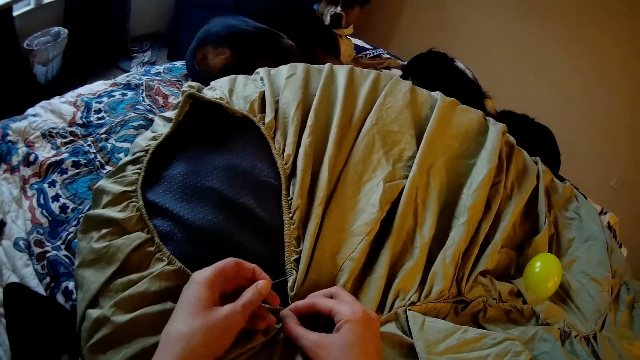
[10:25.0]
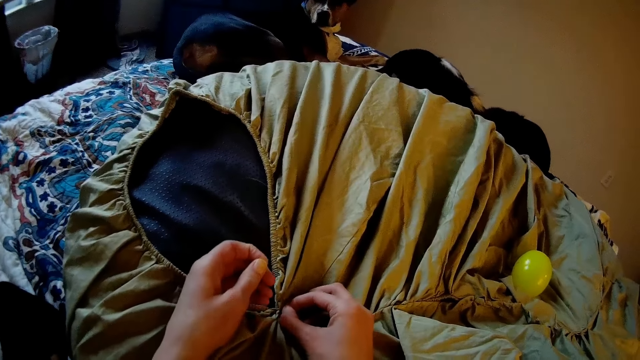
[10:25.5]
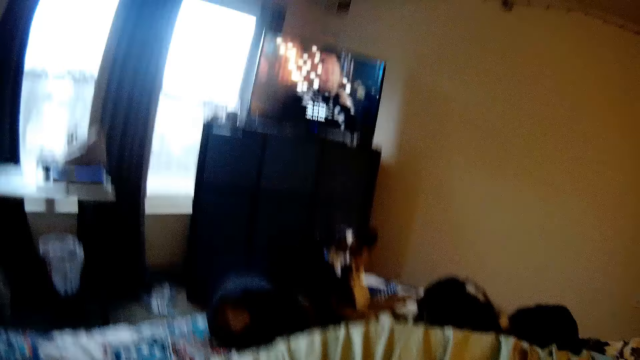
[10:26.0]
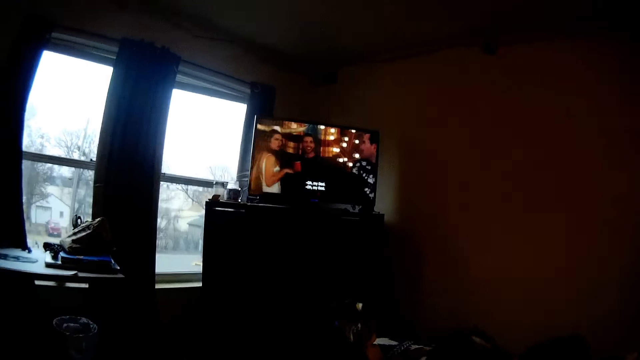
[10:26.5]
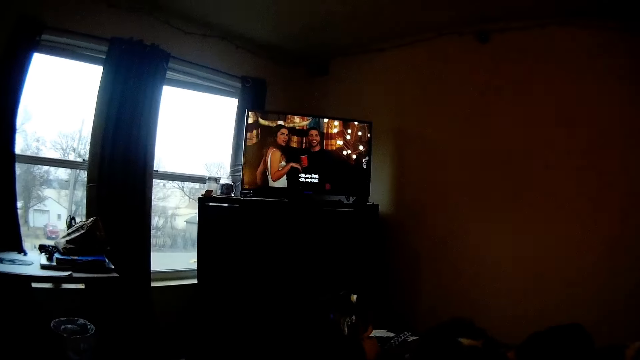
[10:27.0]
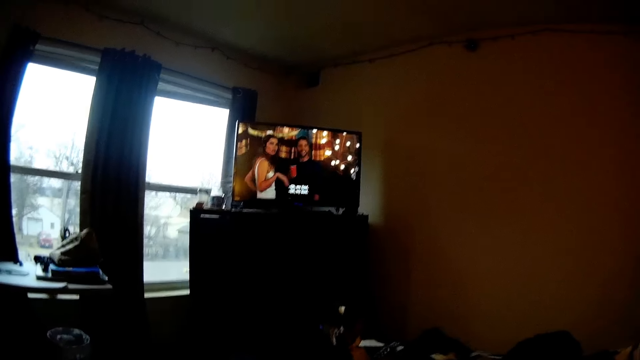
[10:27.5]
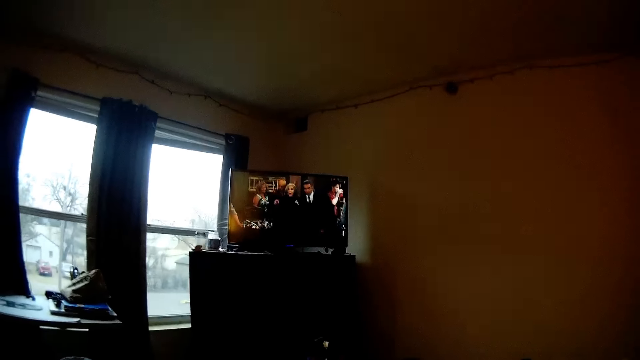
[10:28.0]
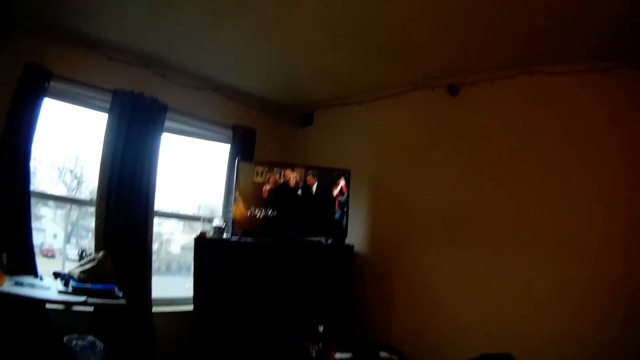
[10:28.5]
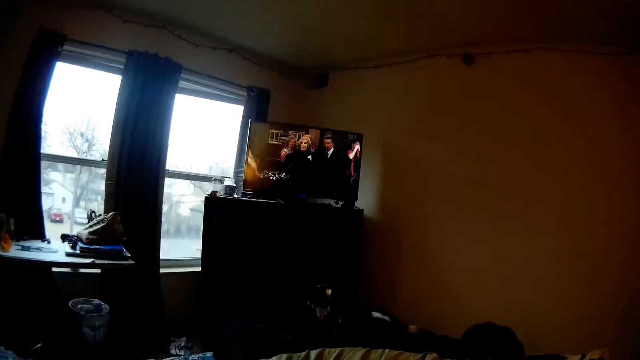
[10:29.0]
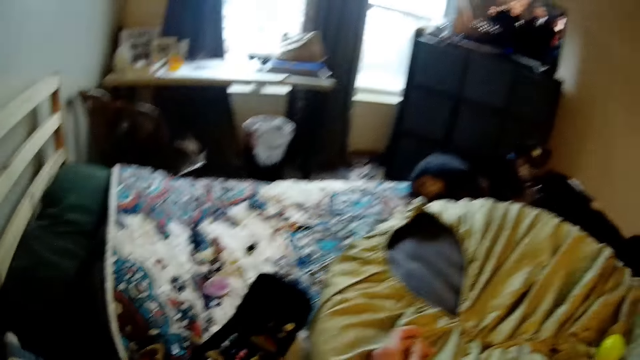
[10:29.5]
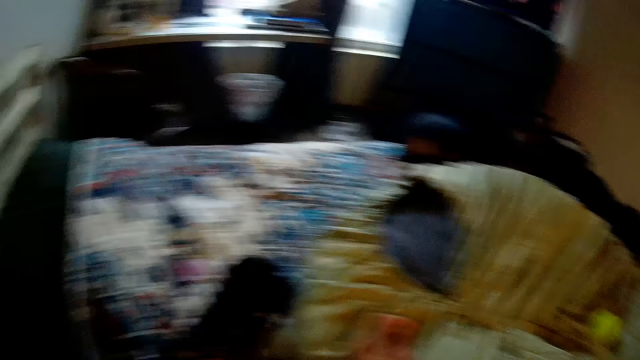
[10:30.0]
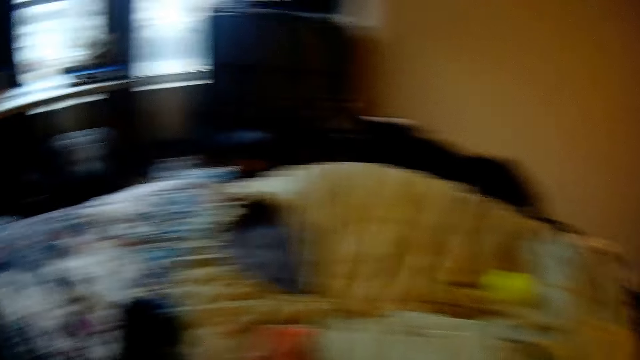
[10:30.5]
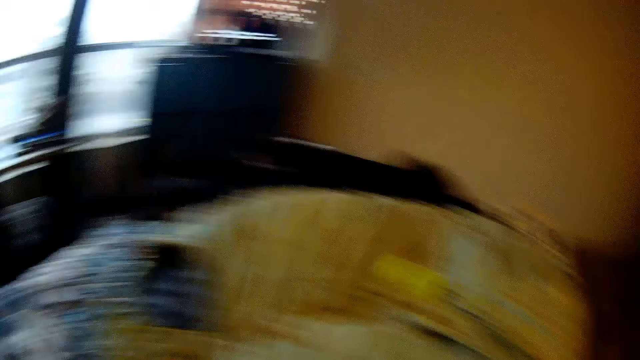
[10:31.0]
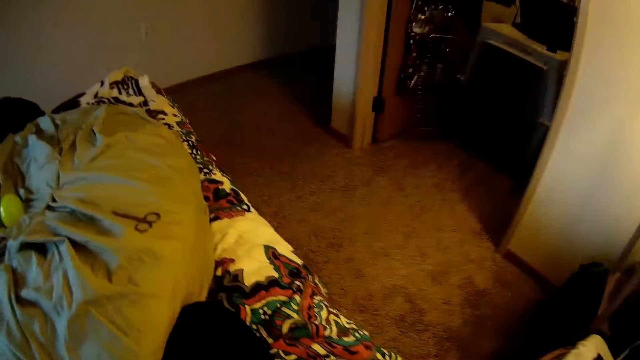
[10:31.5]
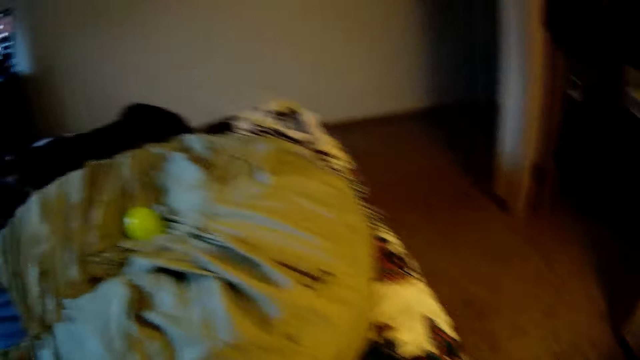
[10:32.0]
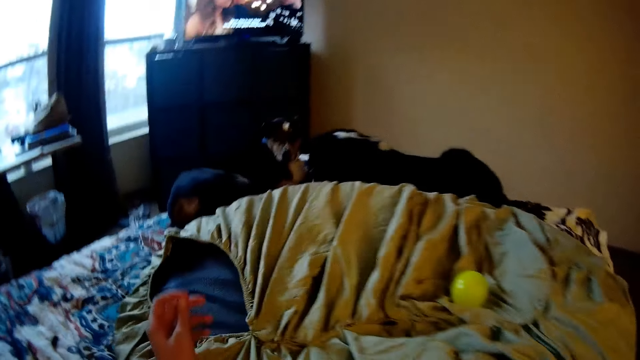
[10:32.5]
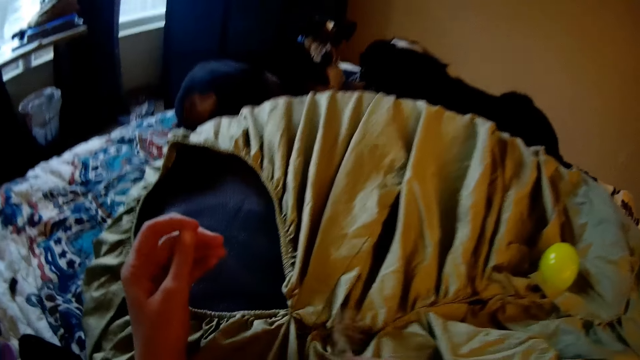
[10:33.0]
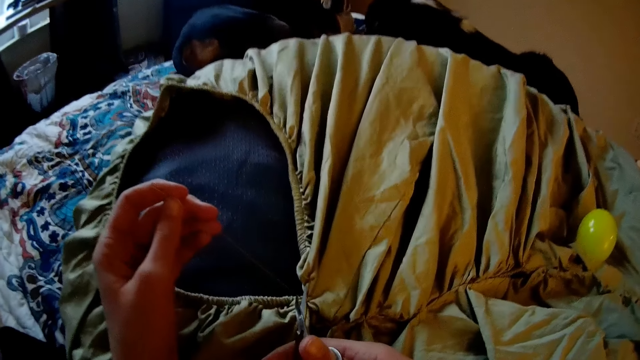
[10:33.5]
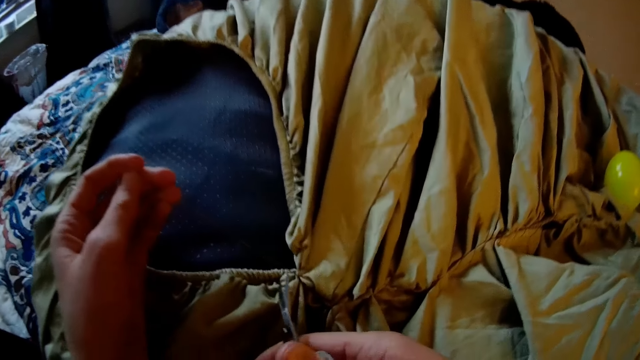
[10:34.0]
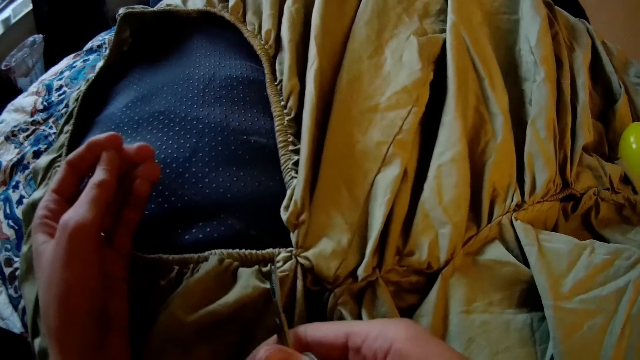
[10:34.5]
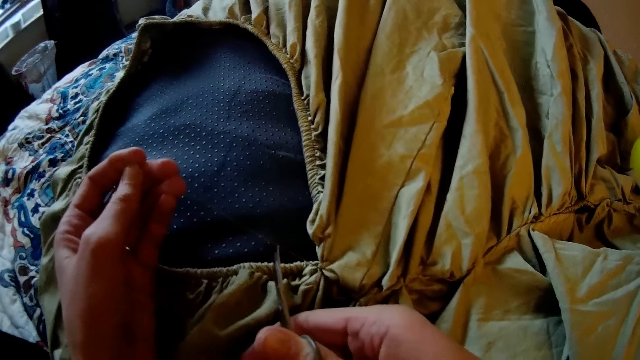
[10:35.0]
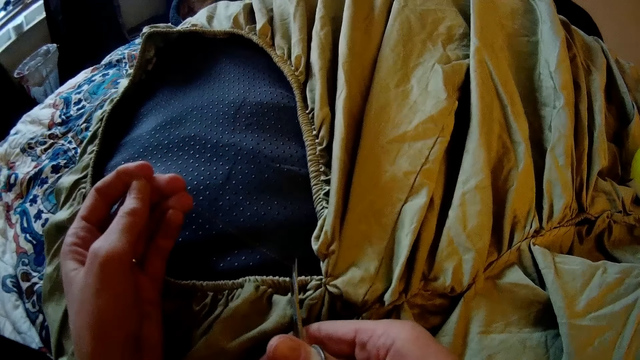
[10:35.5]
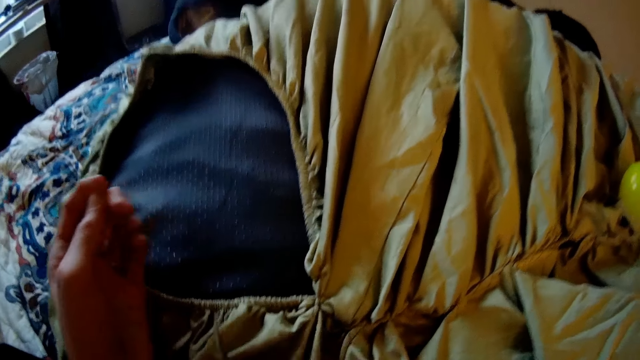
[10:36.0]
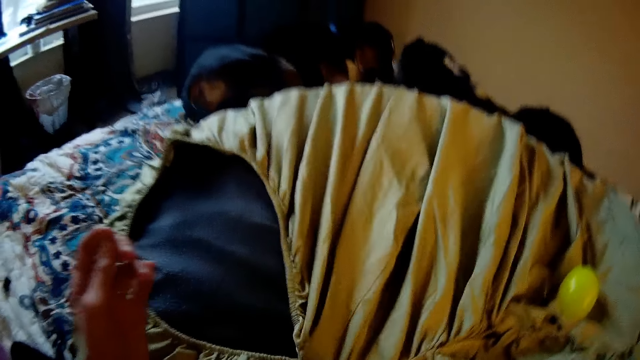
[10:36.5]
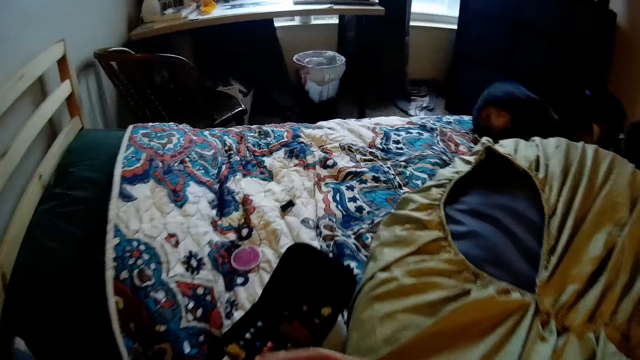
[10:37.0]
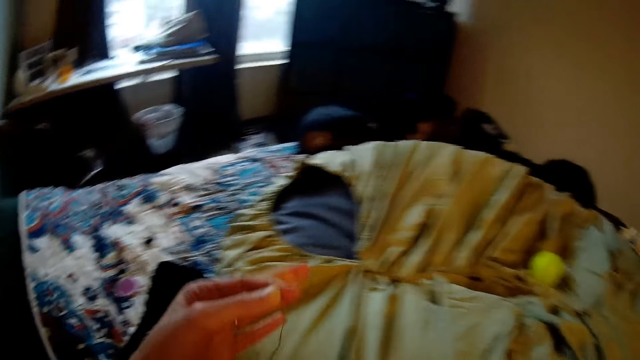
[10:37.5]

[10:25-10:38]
The camera wearer looks at the television. They look around the room. They pick up scissors from the bed. They cut the thread of the floor pillow with the scissors.

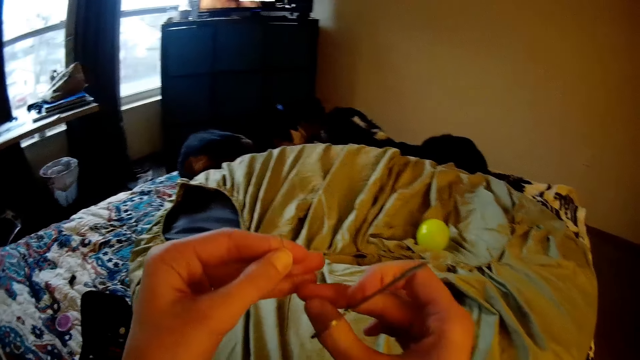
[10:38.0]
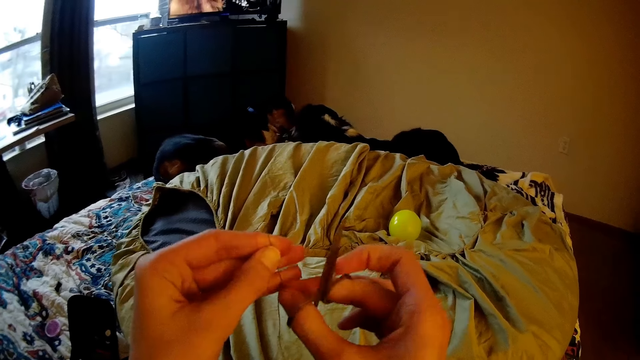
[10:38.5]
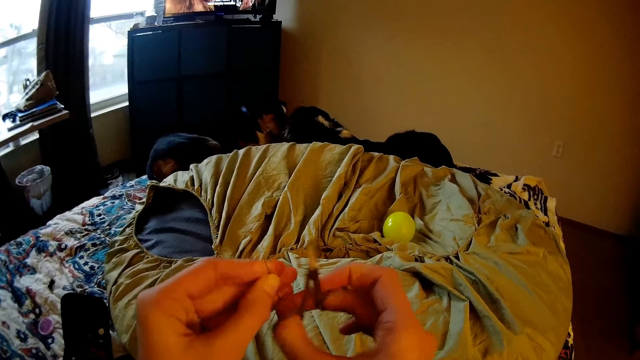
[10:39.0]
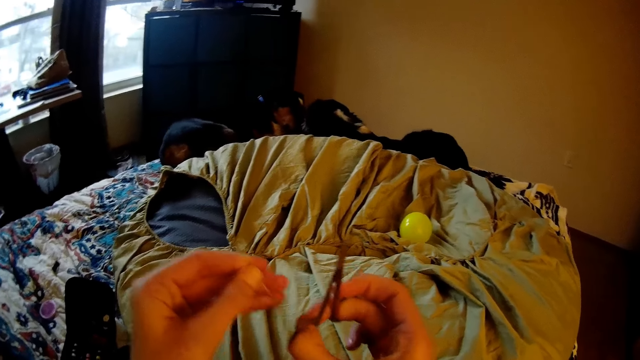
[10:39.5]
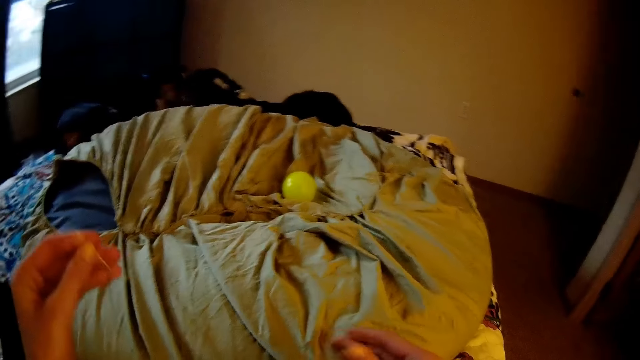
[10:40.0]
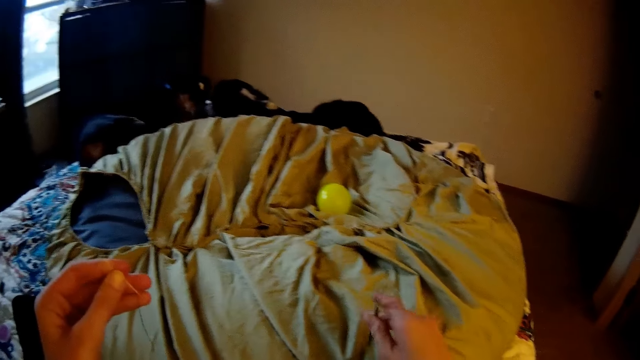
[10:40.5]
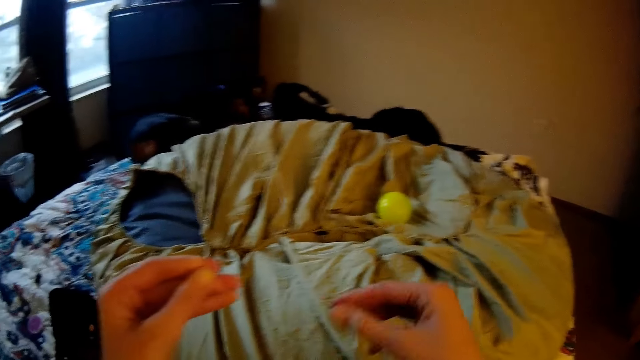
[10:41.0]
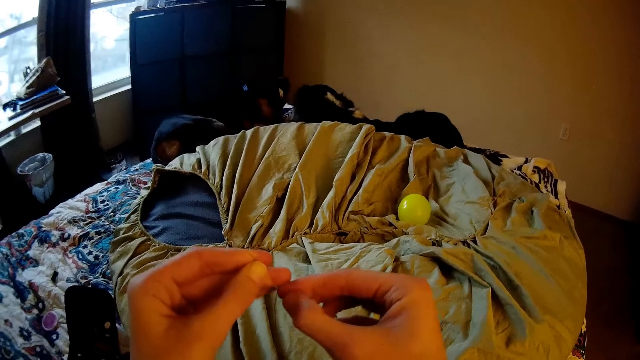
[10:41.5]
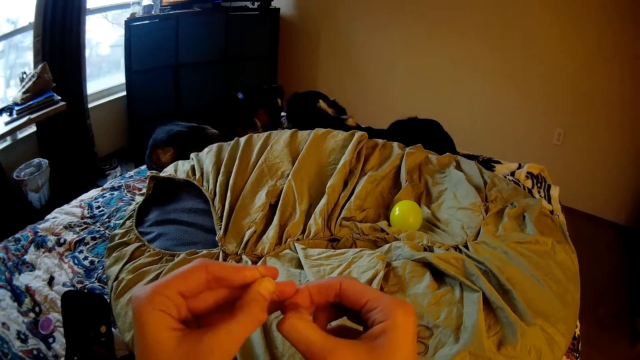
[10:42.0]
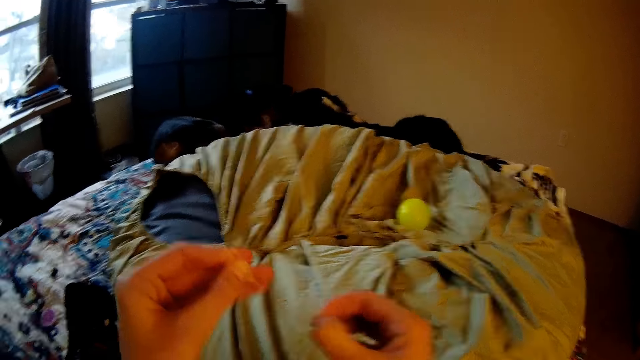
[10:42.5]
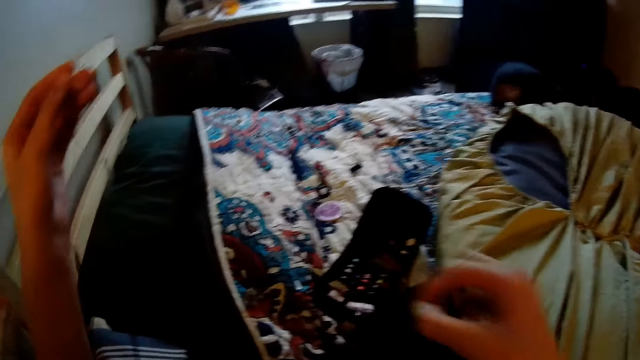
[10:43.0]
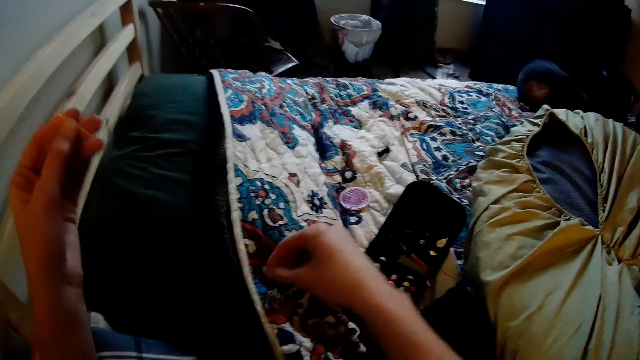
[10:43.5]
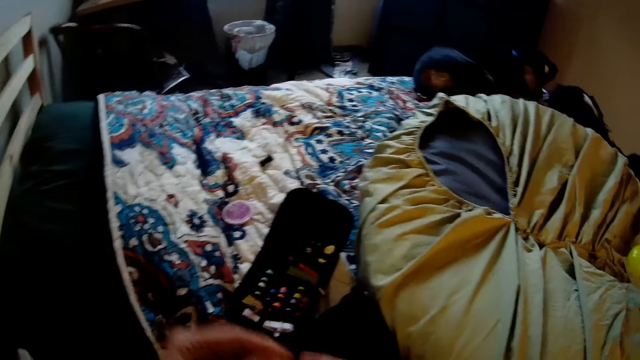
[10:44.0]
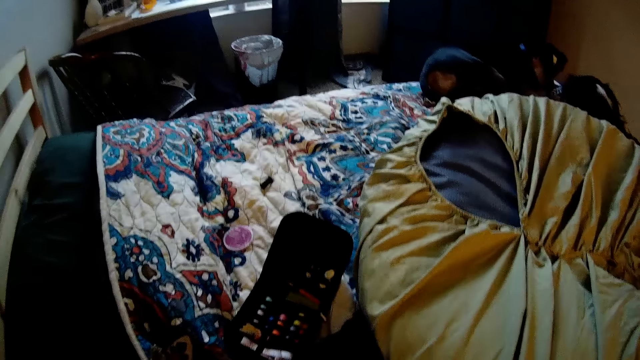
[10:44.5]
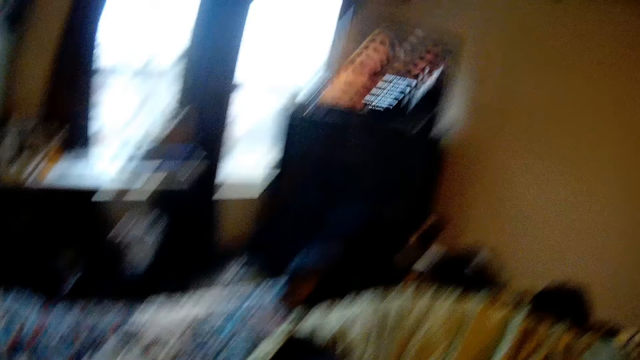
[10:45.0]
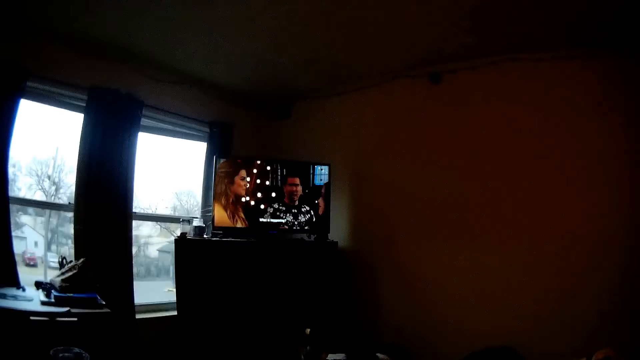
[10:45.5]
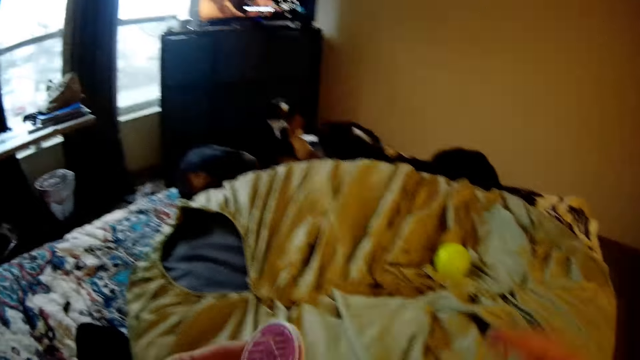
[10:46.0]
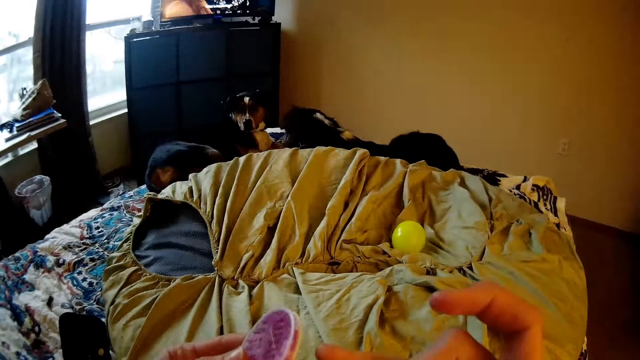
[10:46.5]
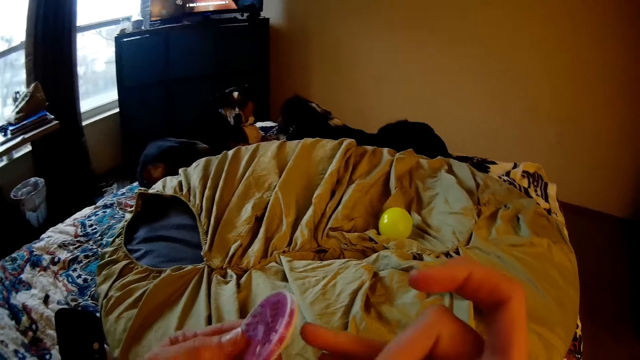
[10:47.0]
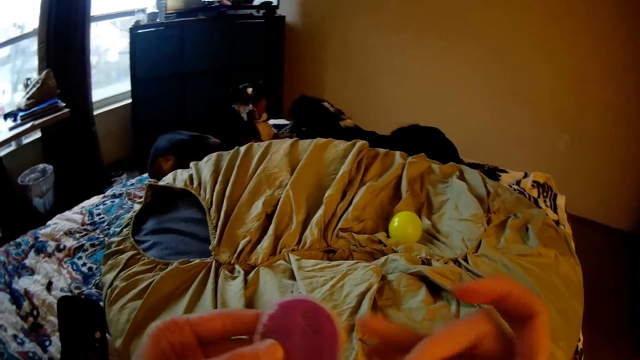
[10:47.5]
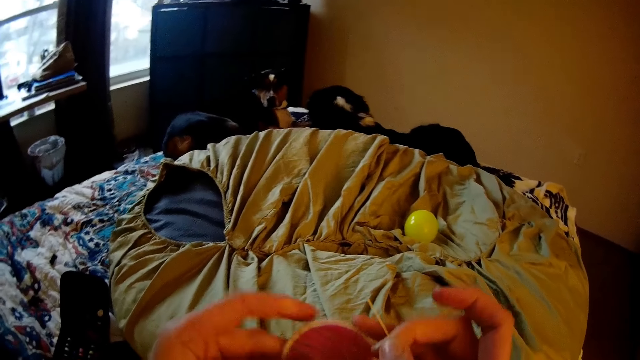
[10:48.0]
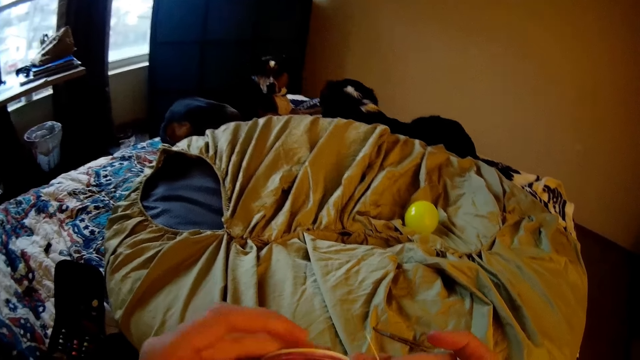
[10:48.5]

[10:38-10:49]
The camera wearer puts the scissors on the pillow. They remove the thread from the needle. They put the needle on the bed and drop the thread on the bed. They pick up assorted hand sewing needles from the bed. They look at the television. They look at the Hand Needle assorted sewing kit.
